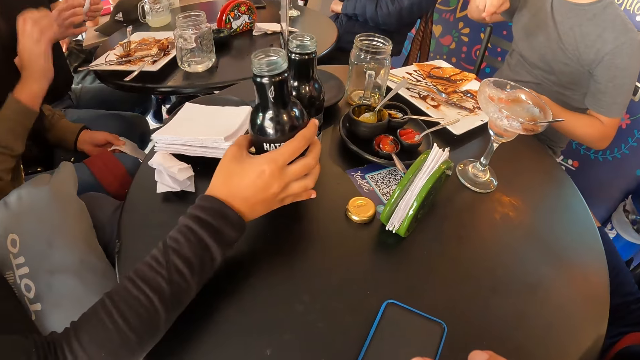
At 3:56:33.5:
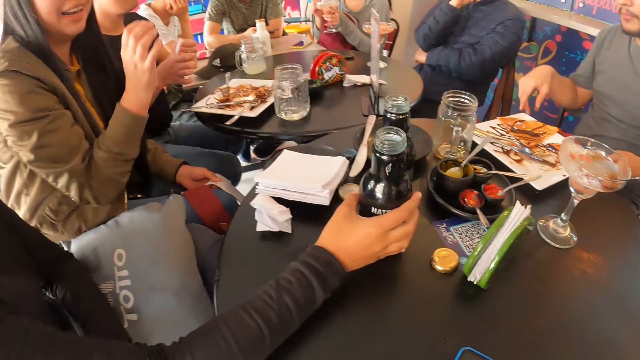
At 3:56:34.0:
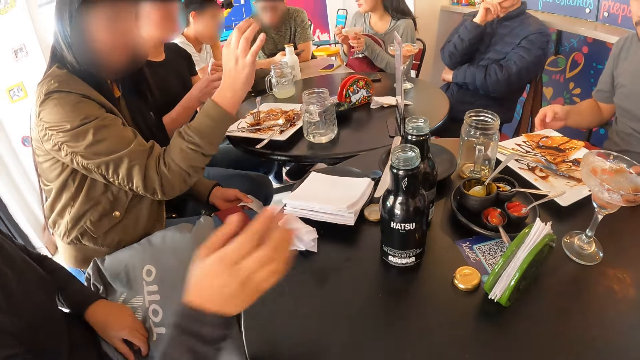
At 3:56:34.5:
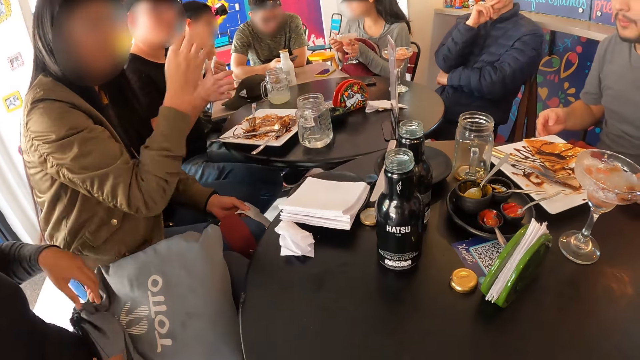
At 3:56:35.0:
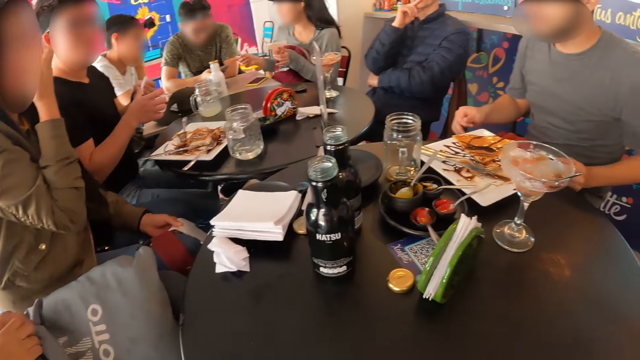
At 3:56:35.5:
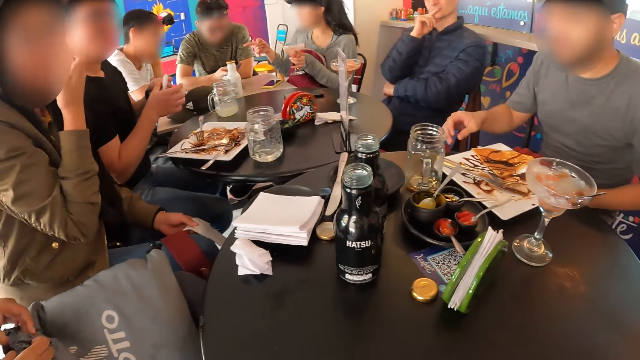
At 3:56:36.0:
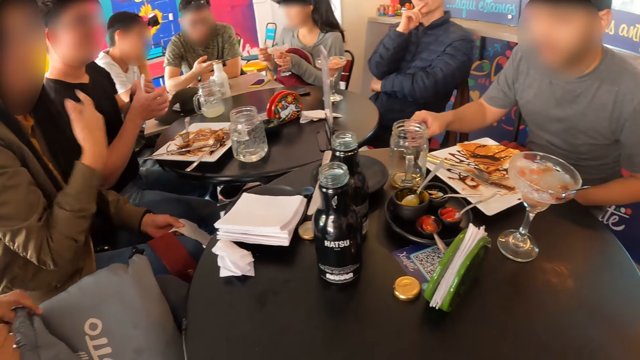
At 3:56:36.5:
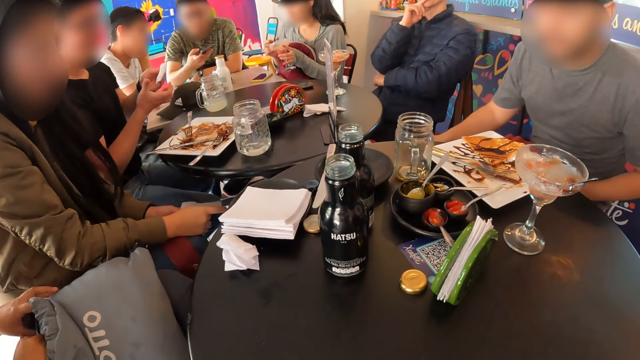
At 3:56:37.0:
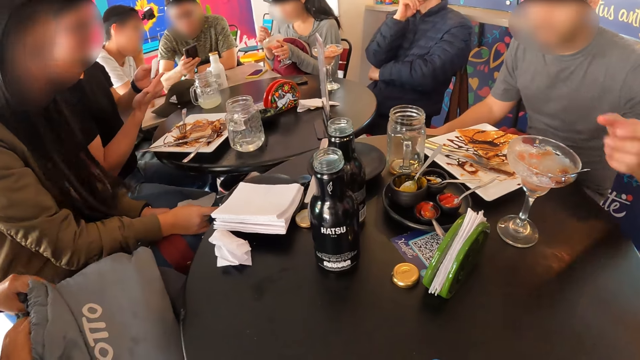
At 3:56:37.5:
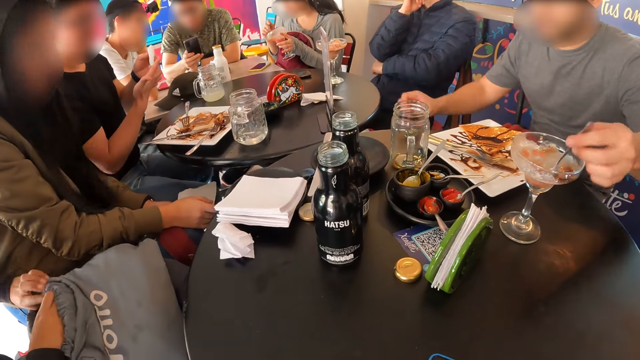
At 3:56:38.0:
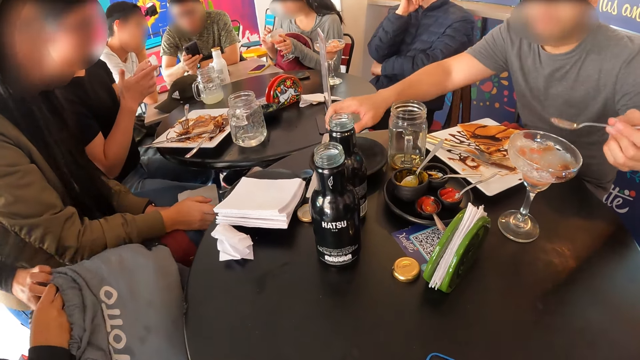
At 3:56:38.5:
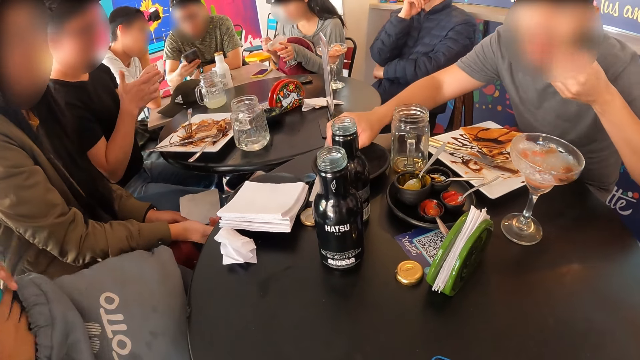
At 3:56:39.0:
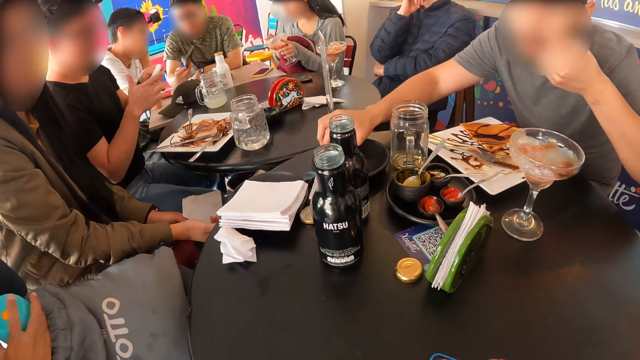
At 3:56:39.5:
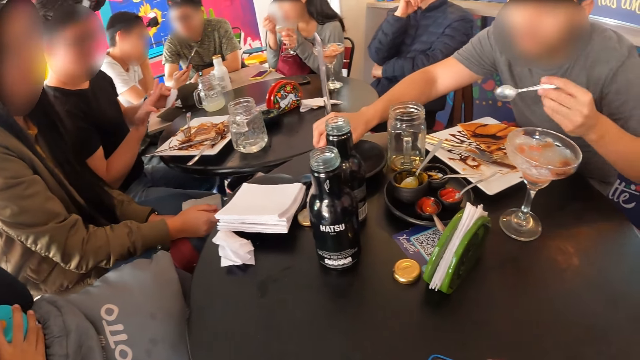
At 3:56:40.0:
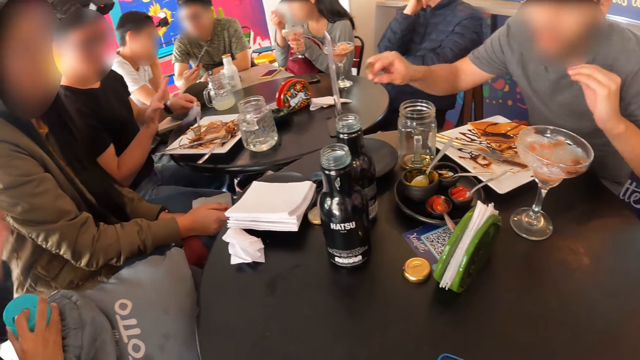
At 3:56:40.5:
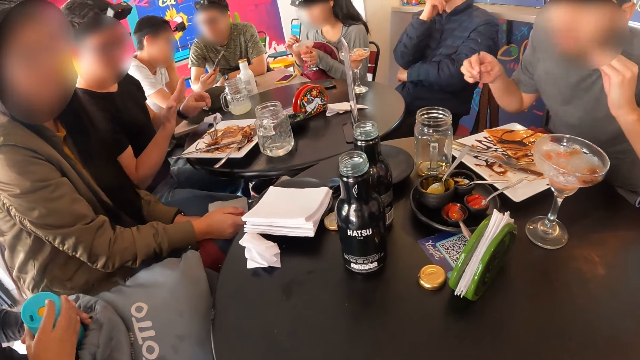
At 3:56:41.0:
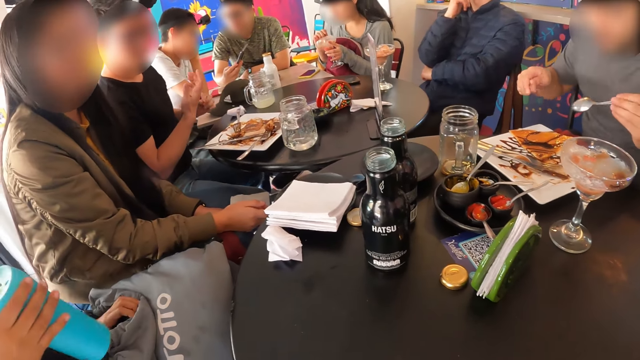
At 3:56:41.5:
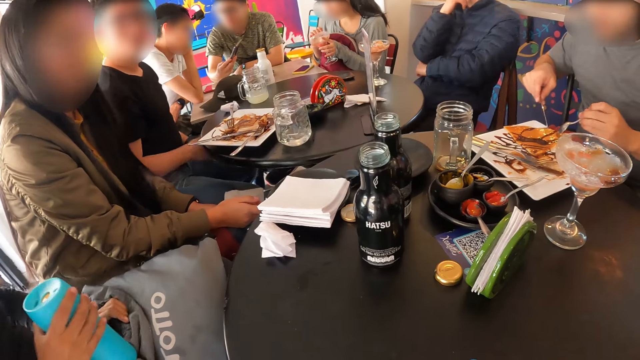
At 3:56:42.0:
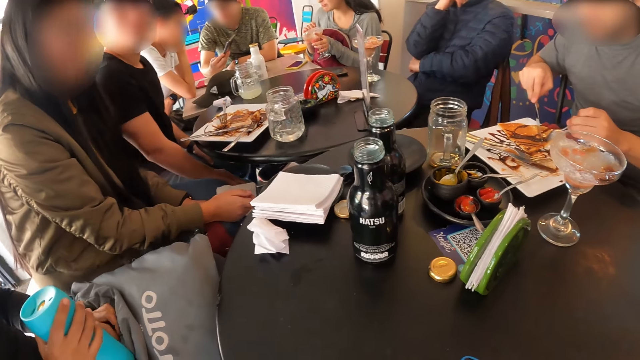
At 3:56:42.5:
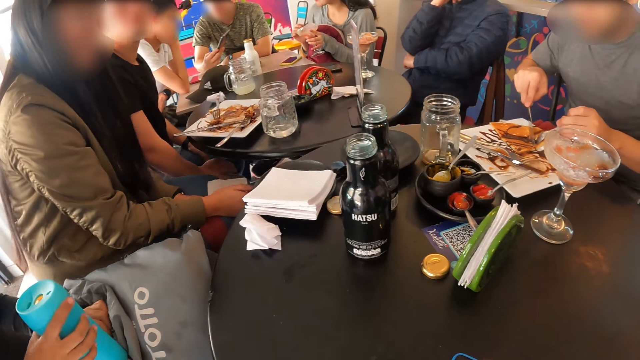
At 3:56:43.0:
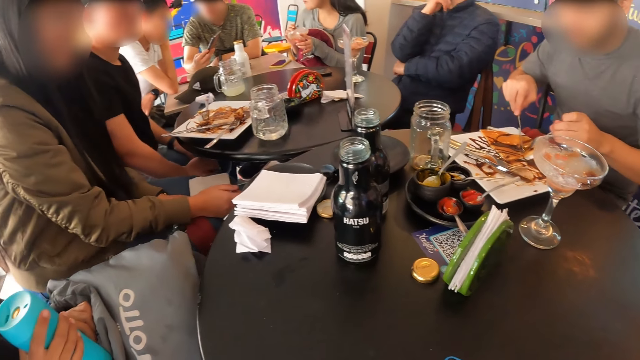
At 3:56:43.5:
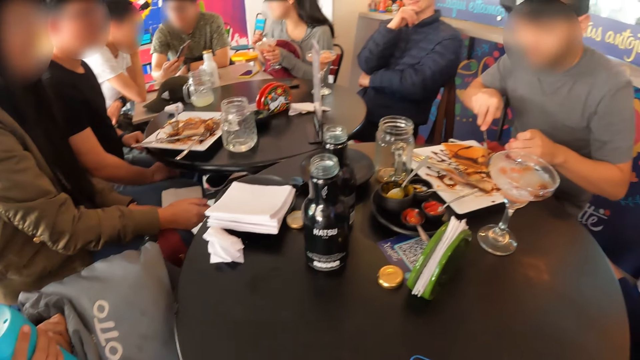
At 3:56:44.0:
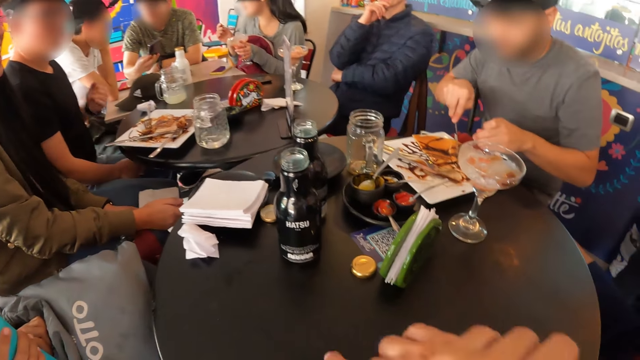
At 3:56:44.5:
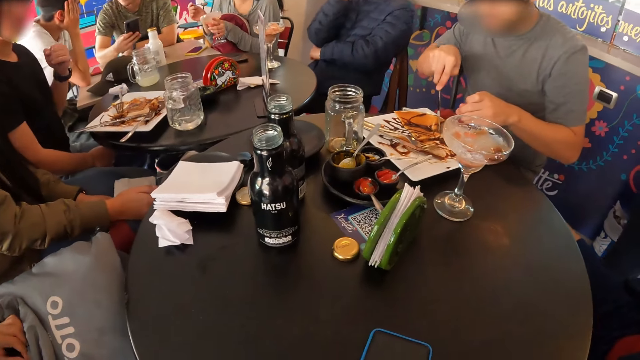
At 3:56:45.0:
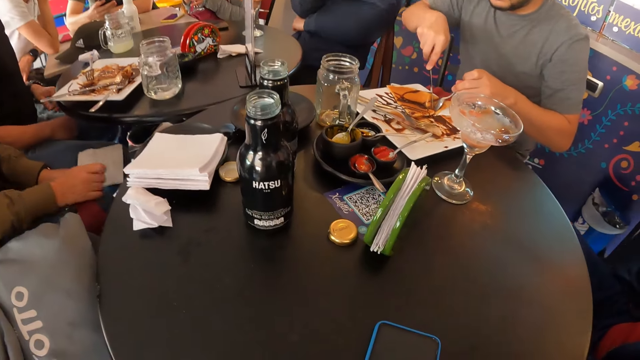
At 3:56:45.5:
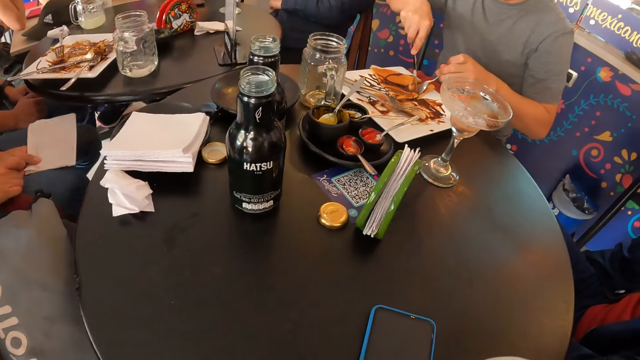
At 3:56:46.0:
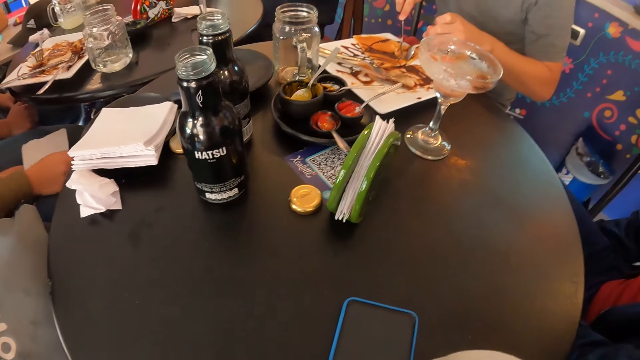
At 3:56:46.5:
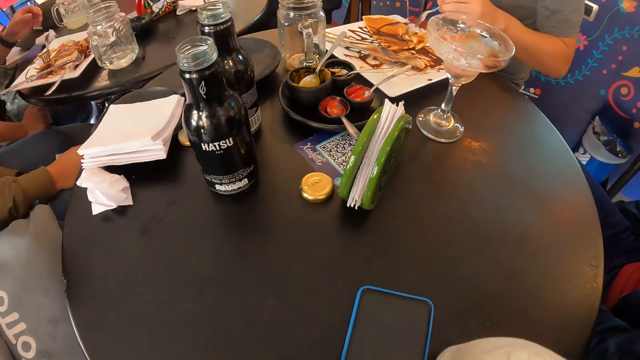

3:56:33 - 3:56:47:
A woman drops the bottle of soda on the table with her right hand. A man moves the plate on the table with both hands. A person demonstrates with hands. The woman opens a bag on her lap with both hands. Another woman picks at the ice cream in the cup with the spoon in her right hand. The man picks the spoon from the cup with his left hand and licks the spoon with his left hand. The first woman removes a bottle from the bag on her lap with both hands. The man picks a knife from the plate on the table with his right hand and picks at the pancake on the plate with the spoon and the knife in both hands. The man eats food. The camera wearer looks around.

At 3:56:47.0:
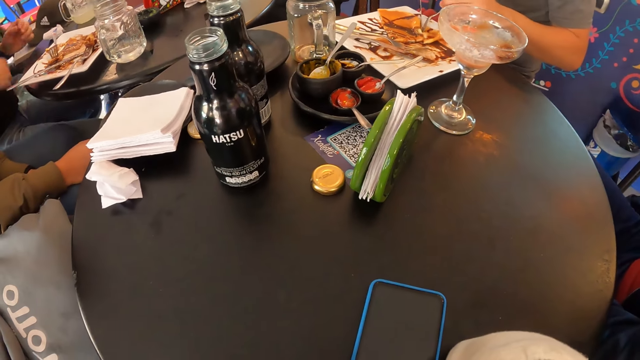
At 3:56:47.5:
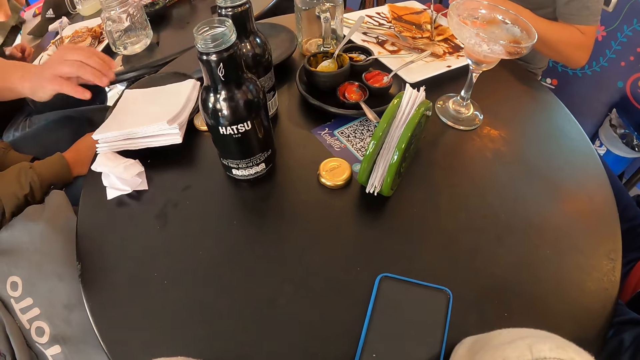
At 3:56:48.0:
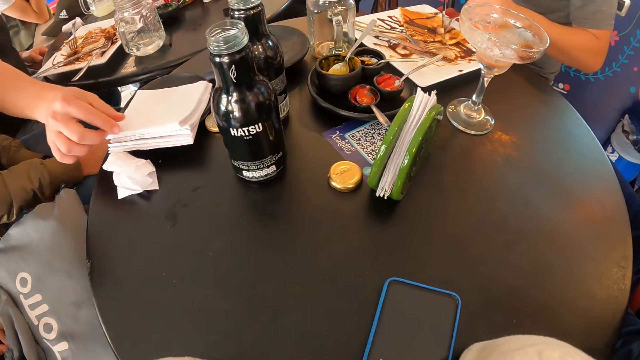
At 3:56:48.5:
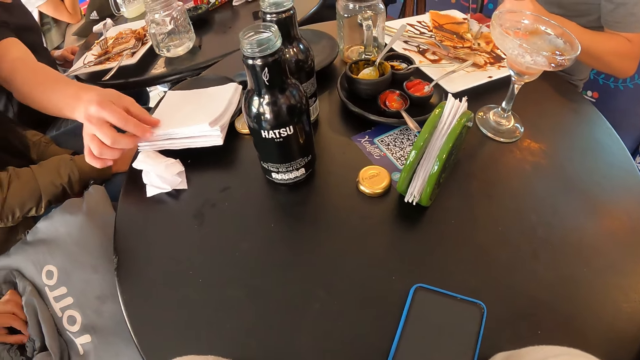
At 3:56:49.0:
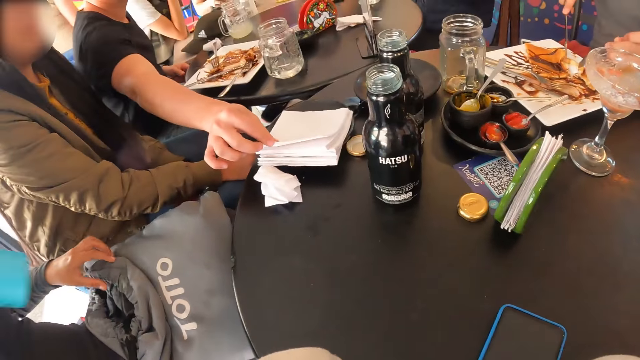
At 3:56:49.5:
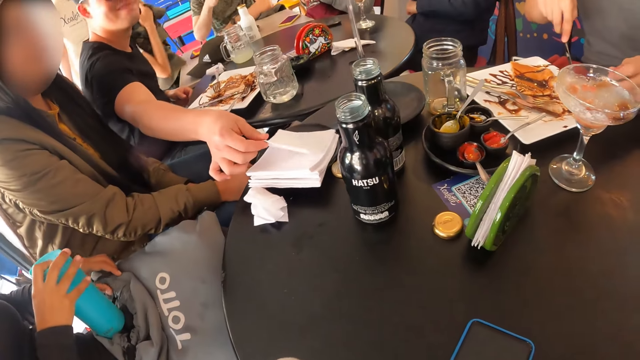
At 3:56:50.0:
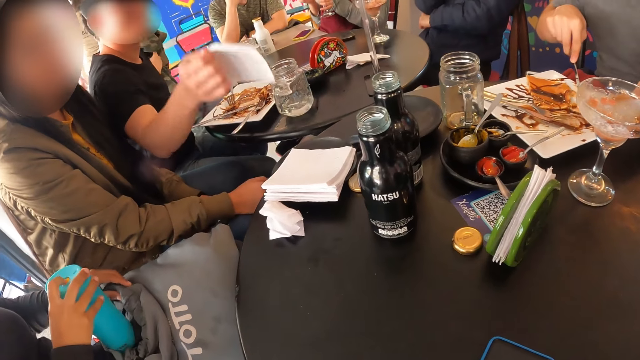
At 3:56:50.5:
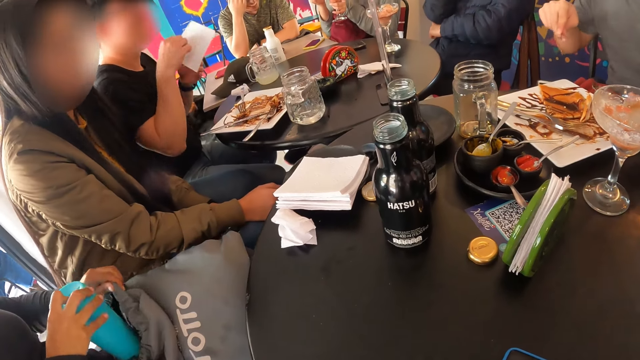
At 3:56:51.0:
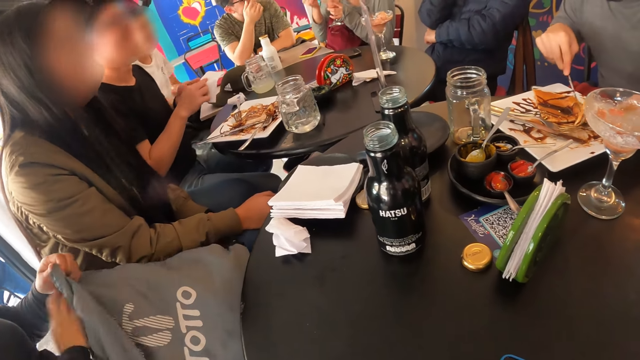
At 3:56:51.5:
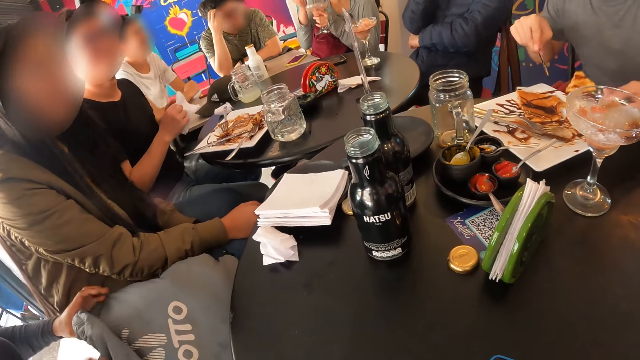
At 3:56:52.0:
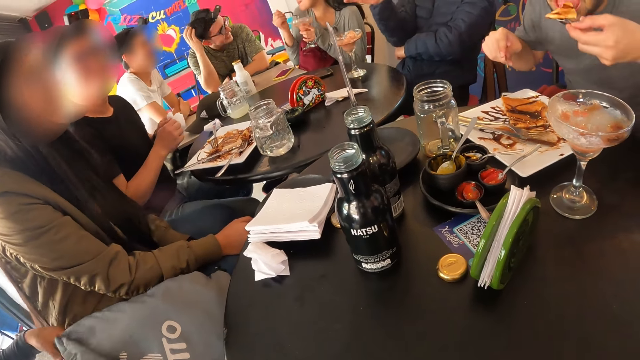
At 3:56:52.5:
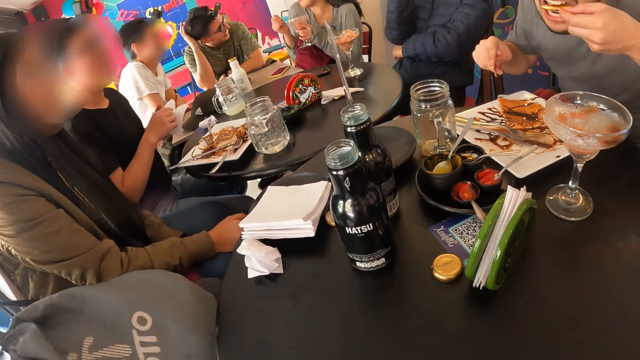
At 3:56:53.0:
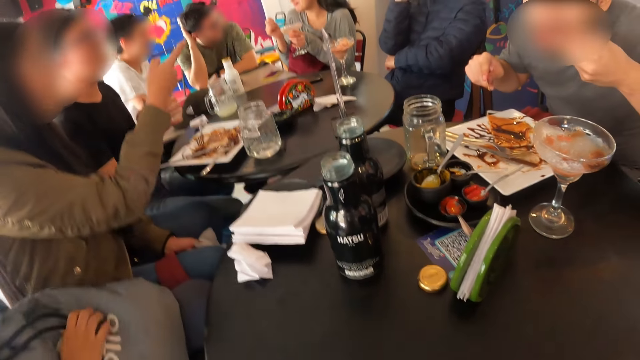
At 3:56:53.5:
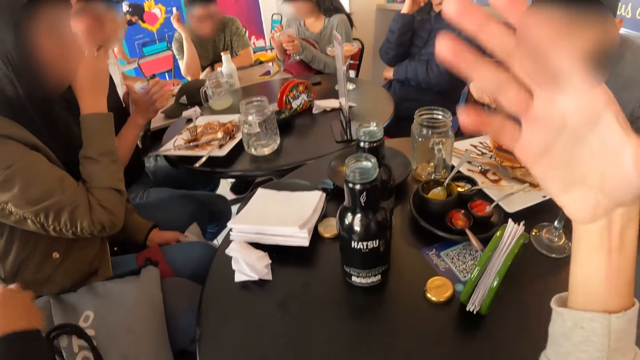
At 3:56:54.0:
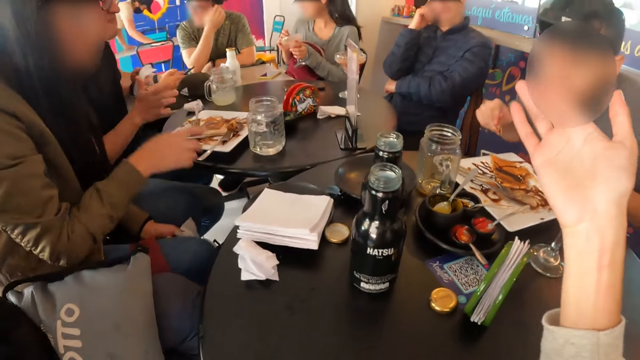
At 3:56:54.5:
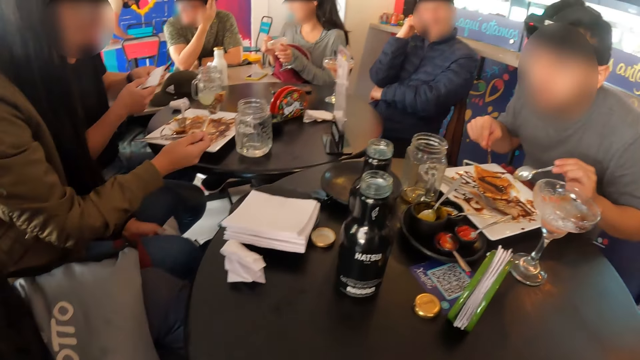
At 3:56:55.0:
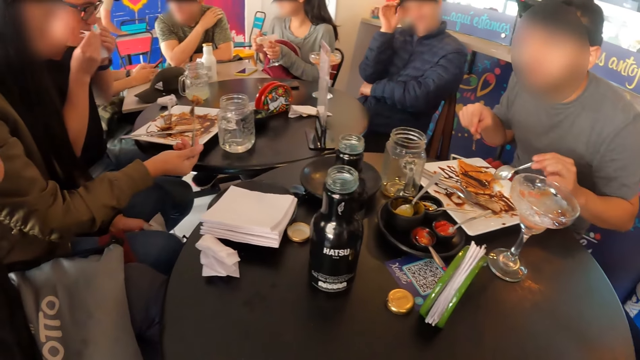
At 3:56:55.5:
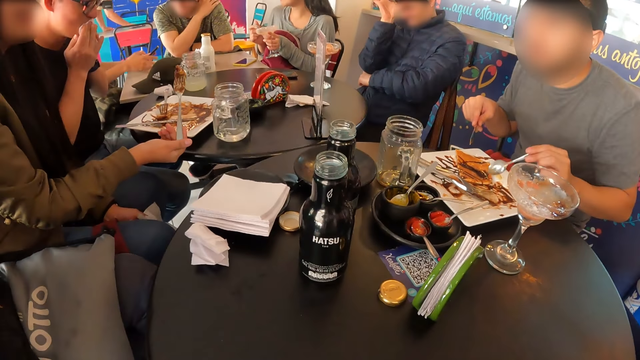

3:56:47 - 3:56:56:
A man picks a serviette from a stack of serviettes on the table with his right hand. A woman puts the bottle inside the bag on her lap with her right hand. The man cleans both hands with the serviette. Another man eats the pancake with the spoon in his left hand. Another woman picks at the ice cream in the cup with the spoon in her right hand. The camera wearer demonstrates with hand. A third woman picks the fork from the plate with her right hand. The first man cleans his mouth with the serviette.
